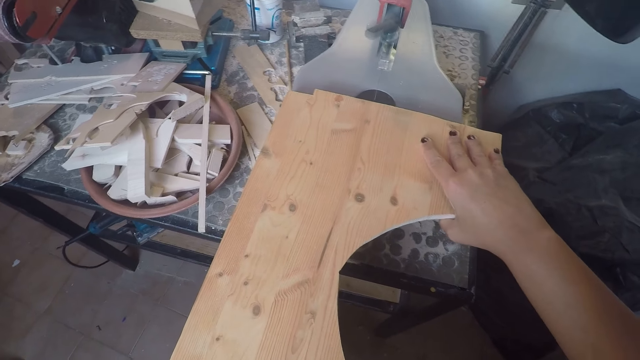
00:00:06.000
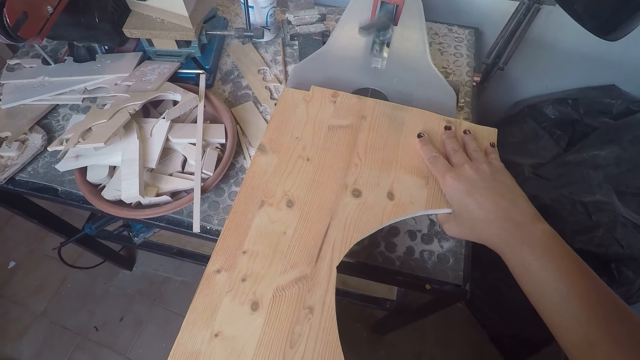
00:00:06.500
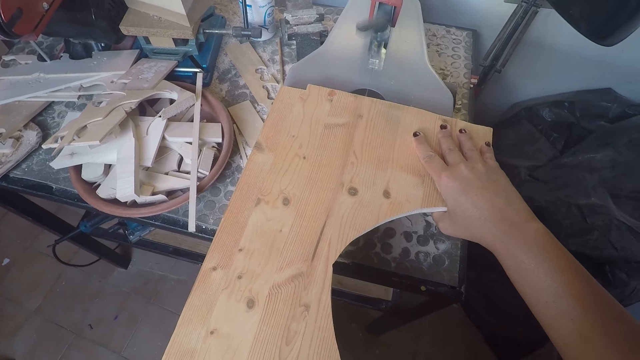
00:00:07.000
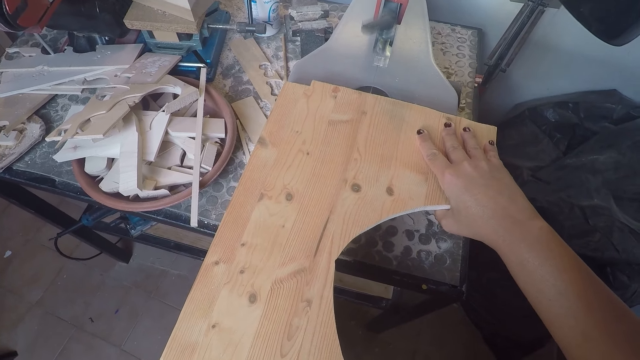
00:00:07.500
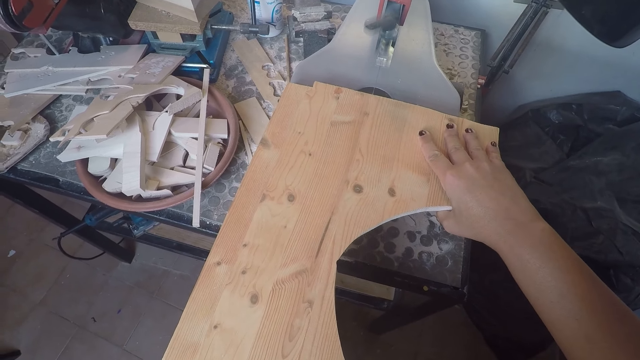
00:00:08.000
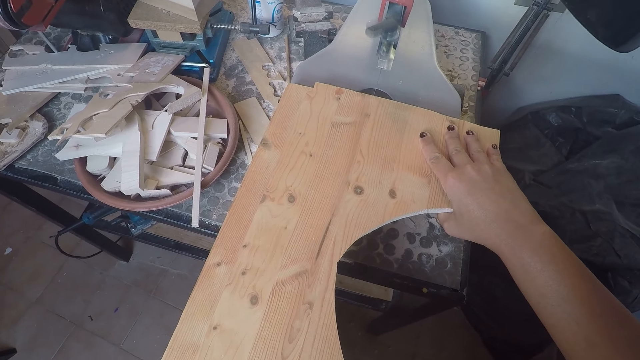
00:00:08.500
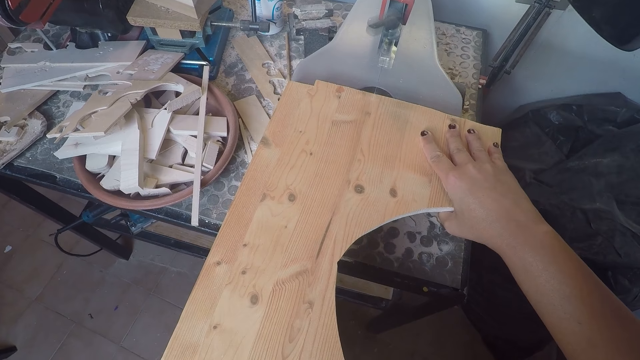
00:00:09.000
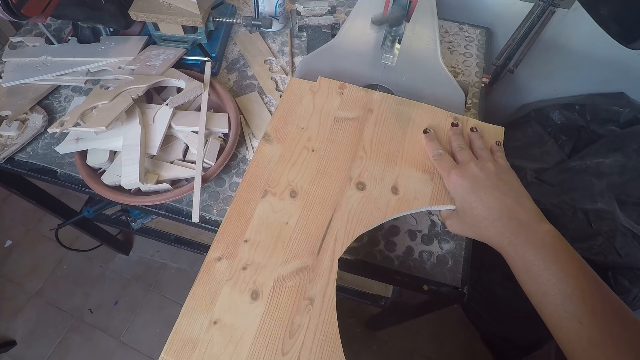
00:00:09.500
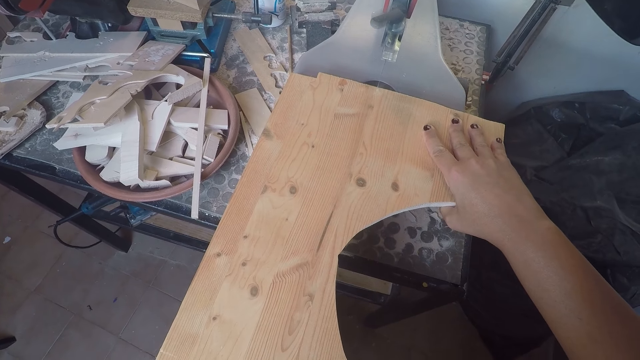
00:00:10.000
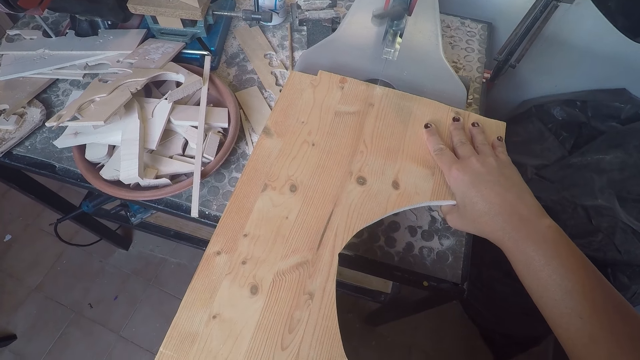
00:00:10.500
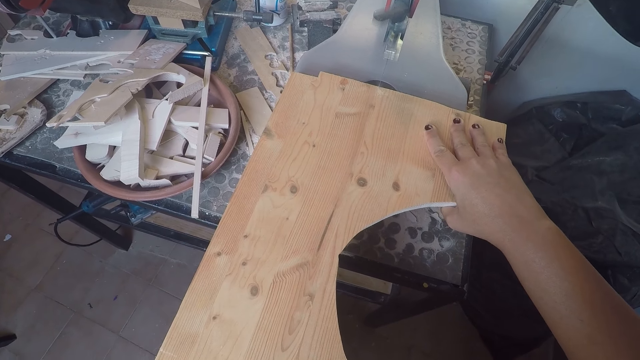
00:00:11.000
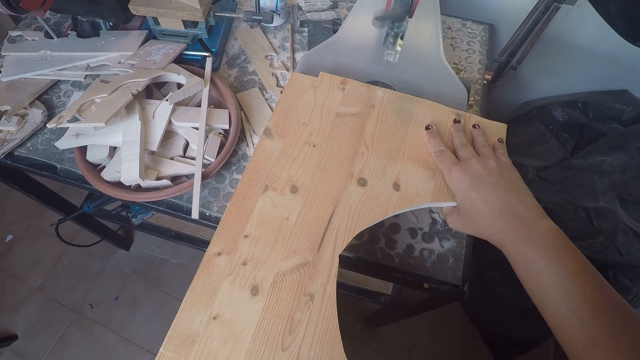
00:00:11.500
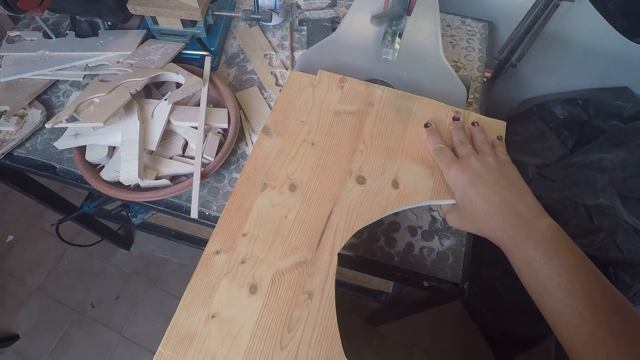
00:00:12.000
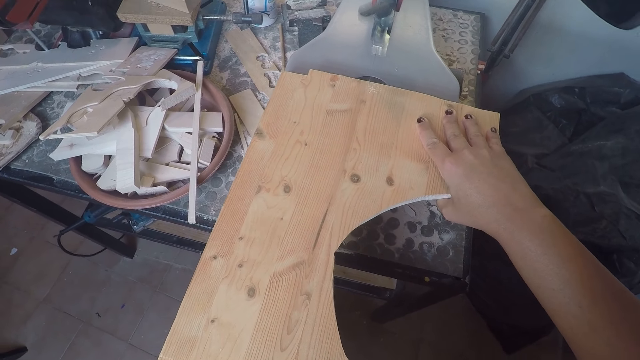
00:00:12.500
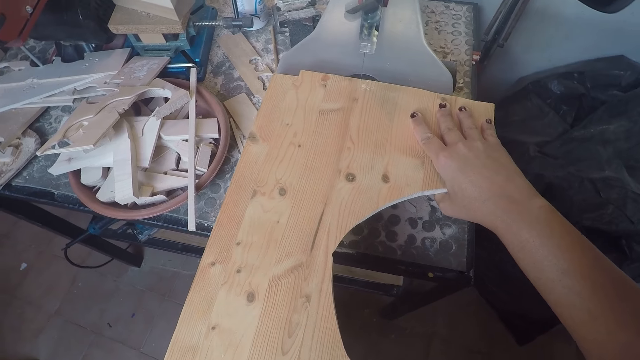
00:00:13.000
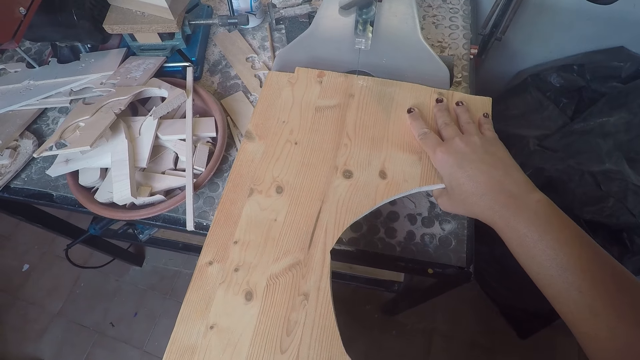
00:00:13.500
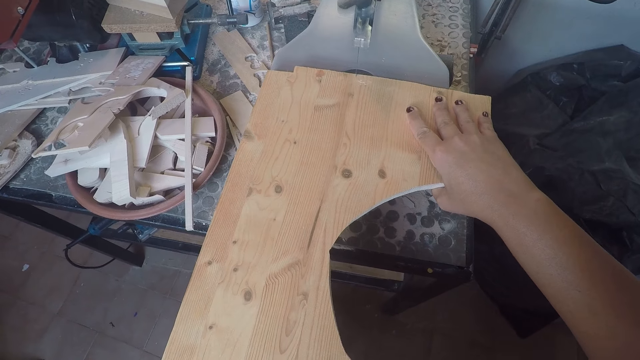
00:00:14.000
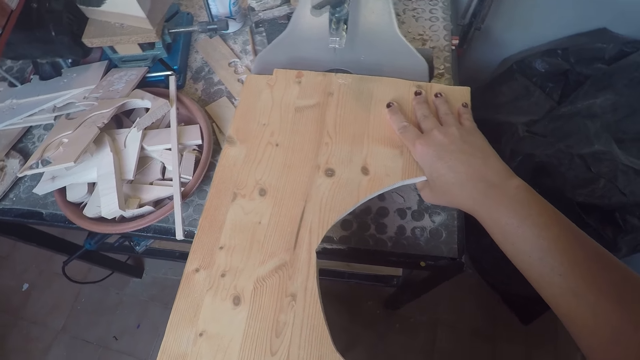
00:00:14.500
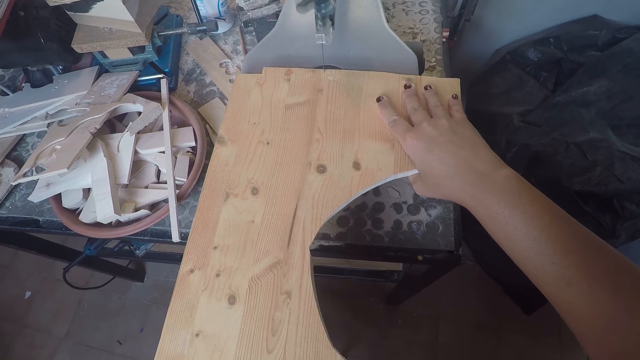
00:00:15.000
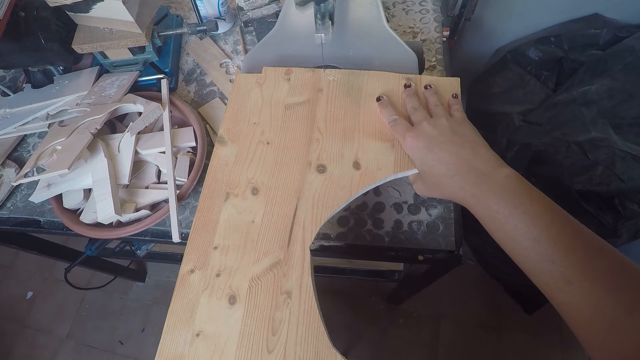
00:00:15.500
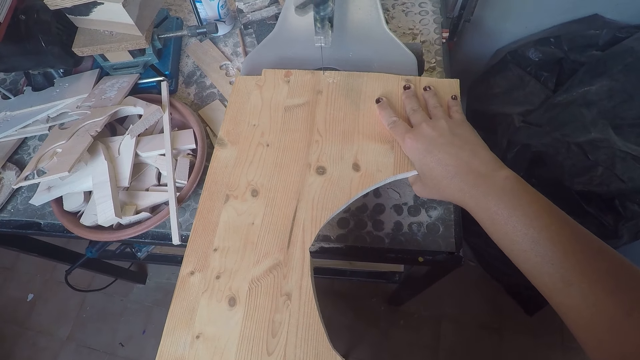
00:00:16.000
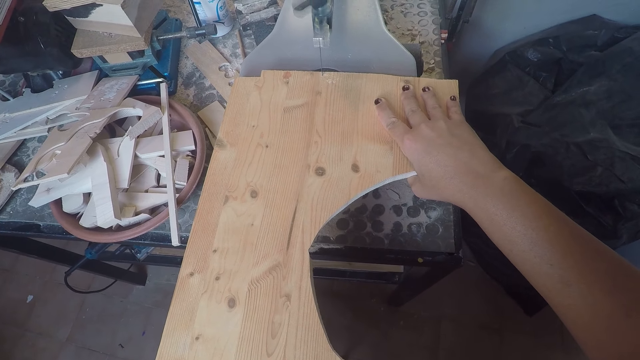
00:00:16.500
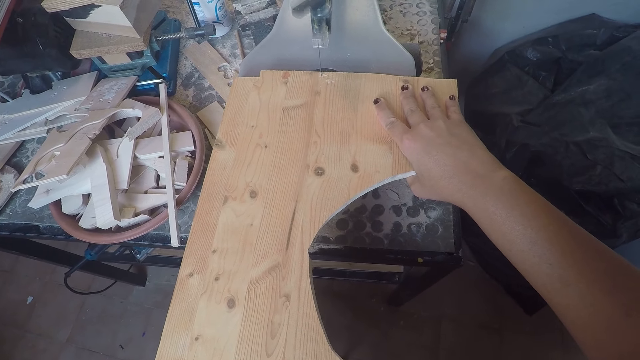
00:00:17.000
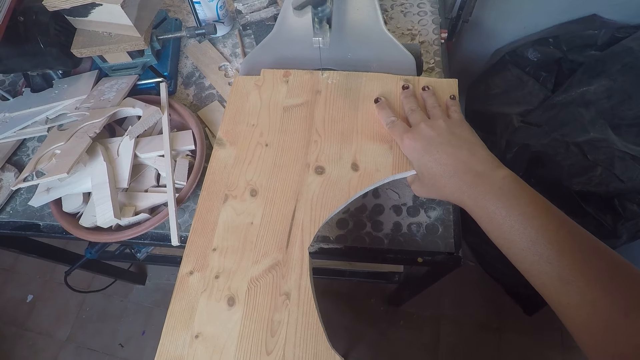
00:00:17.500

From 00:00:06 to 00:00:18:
The camera wearer cuts the wood plank with the band saw or jigsaw machine.

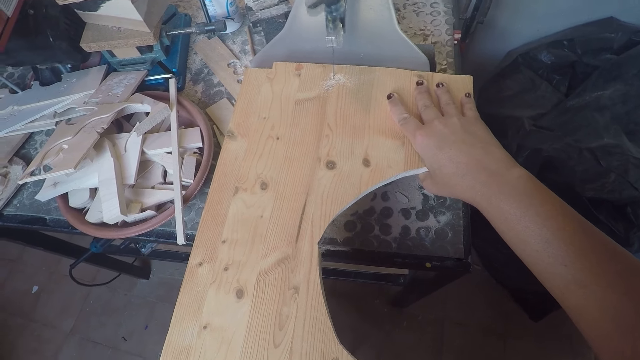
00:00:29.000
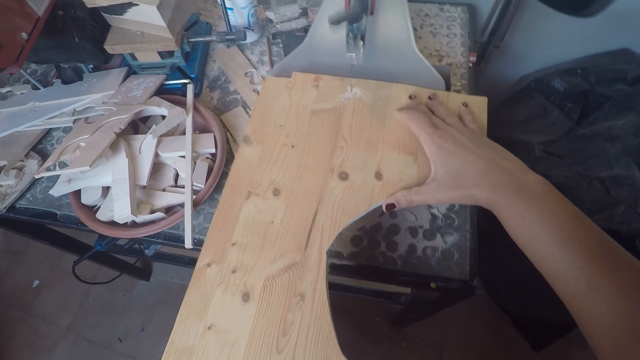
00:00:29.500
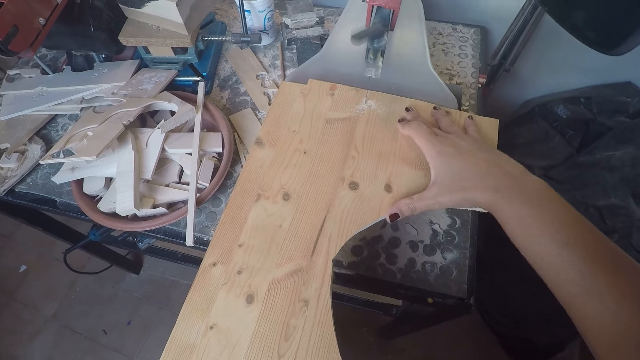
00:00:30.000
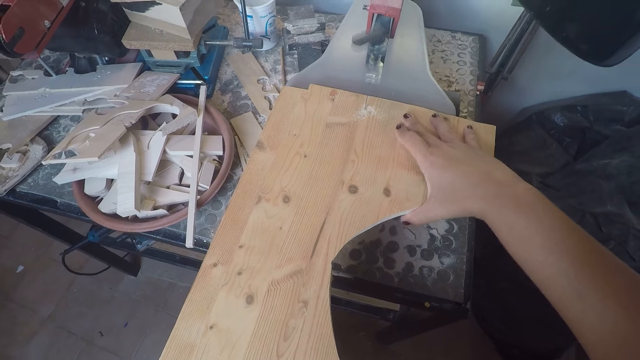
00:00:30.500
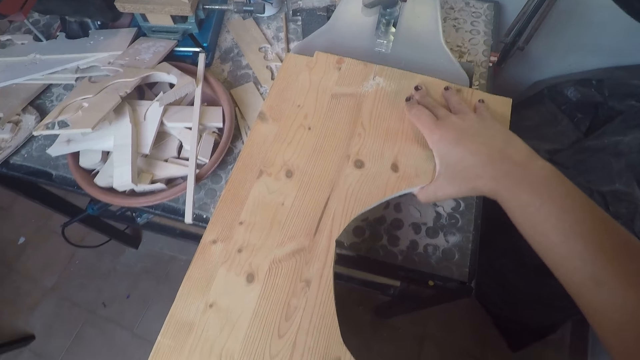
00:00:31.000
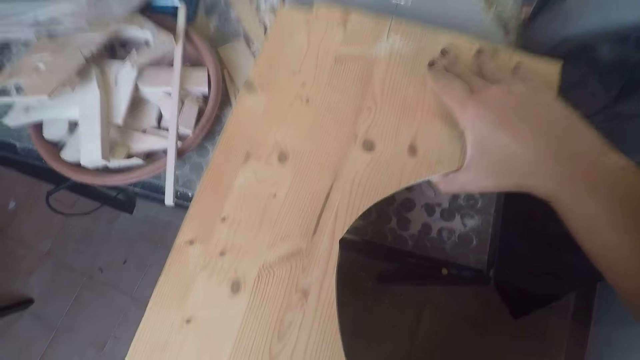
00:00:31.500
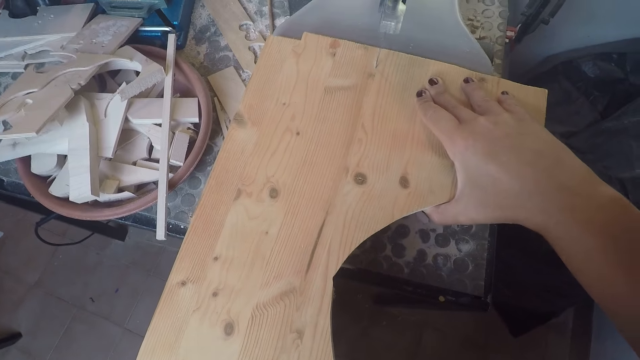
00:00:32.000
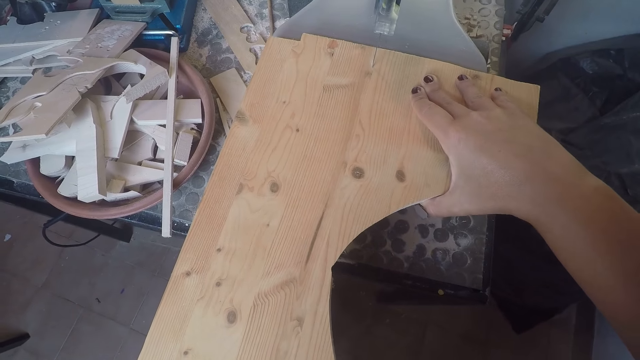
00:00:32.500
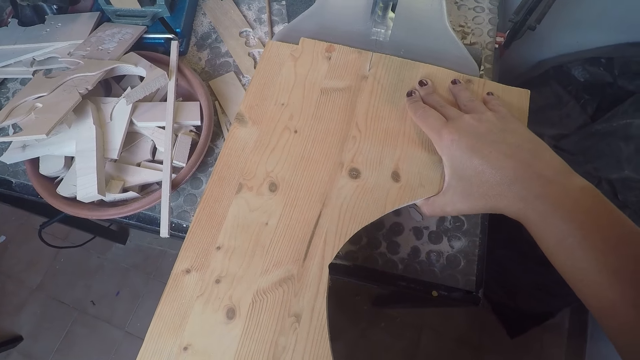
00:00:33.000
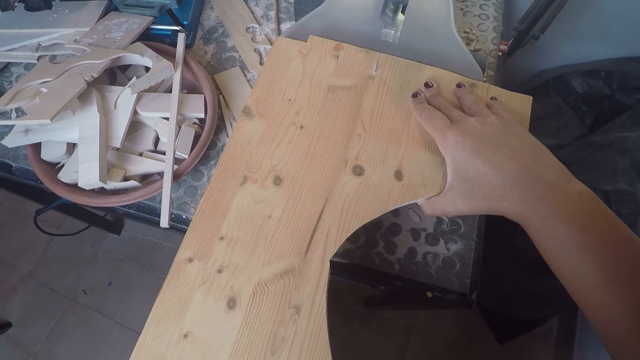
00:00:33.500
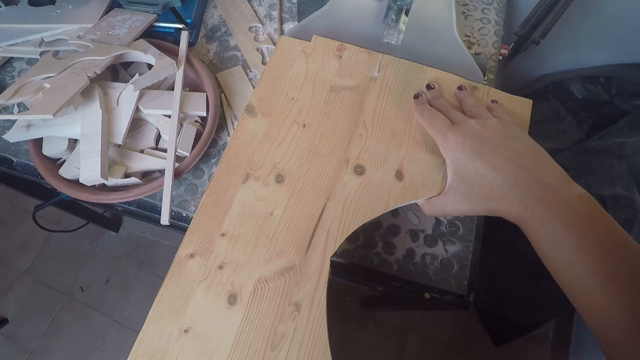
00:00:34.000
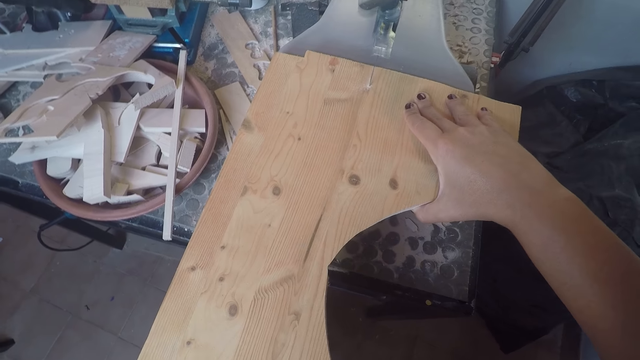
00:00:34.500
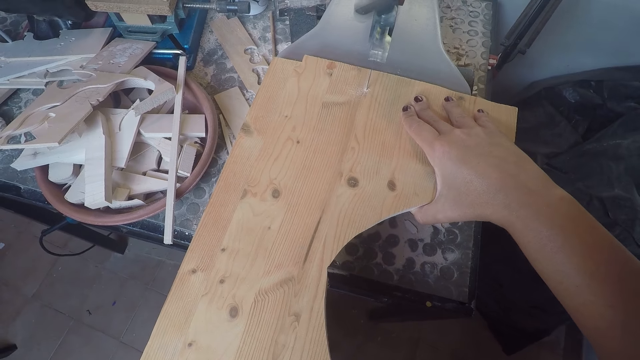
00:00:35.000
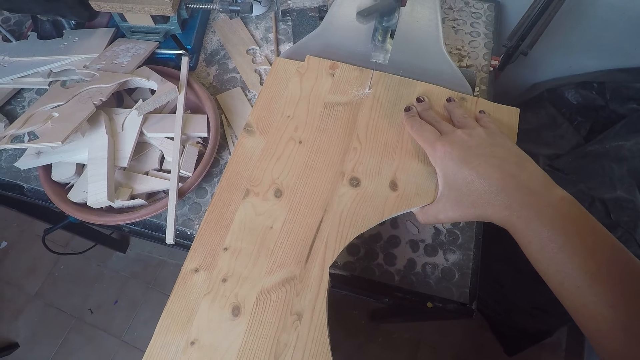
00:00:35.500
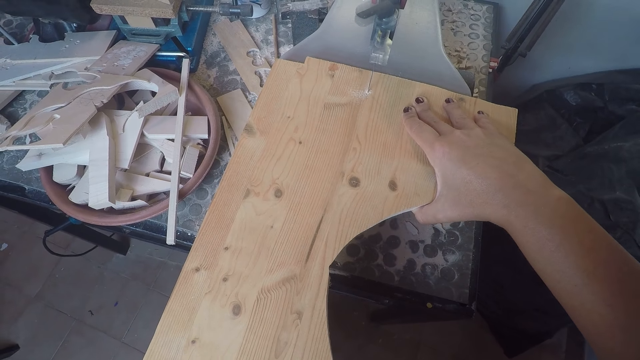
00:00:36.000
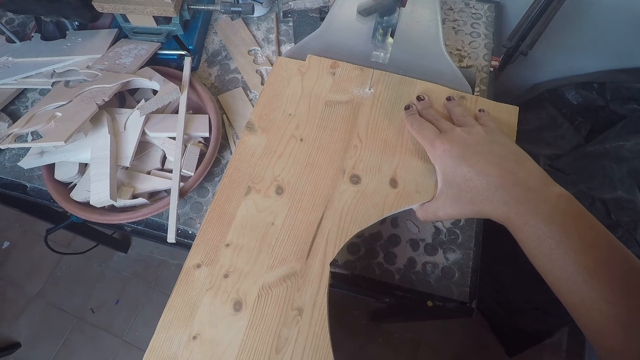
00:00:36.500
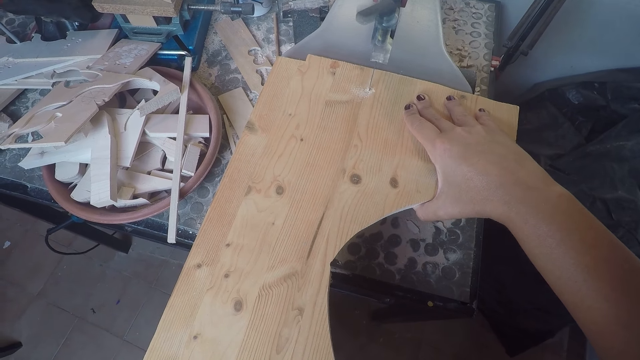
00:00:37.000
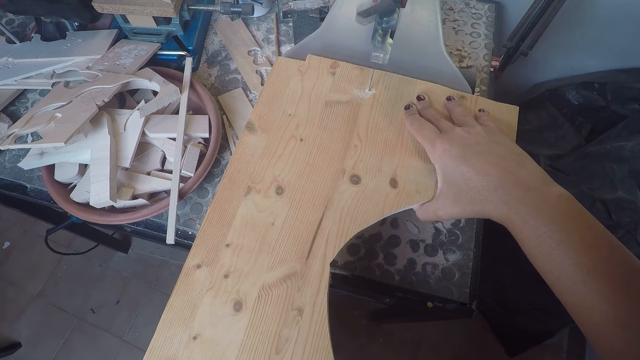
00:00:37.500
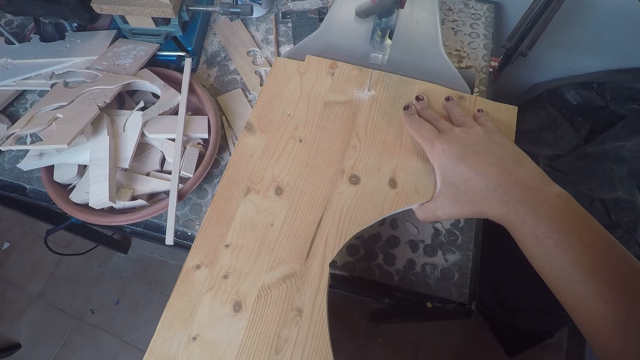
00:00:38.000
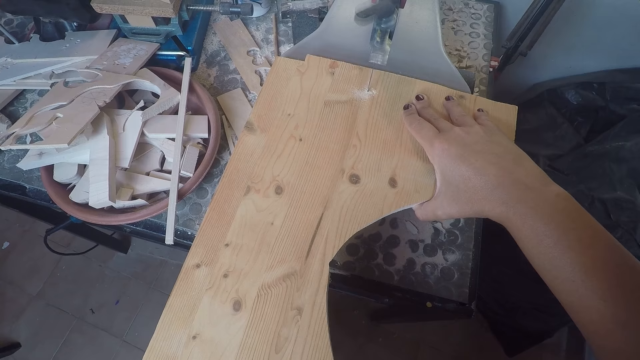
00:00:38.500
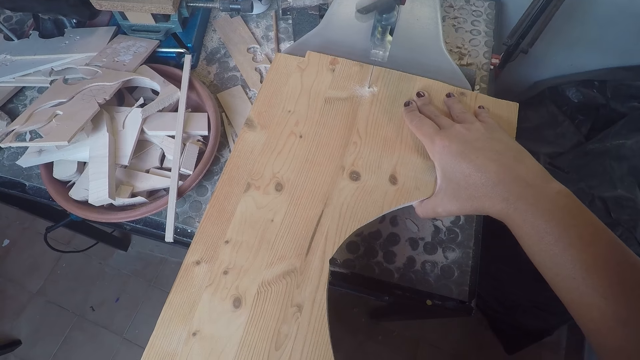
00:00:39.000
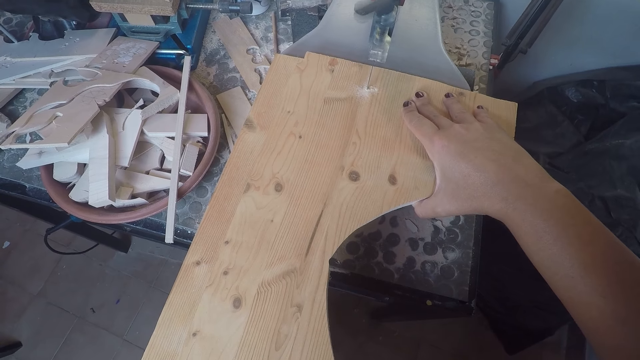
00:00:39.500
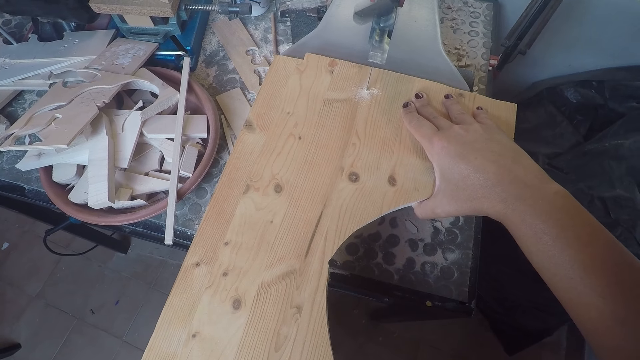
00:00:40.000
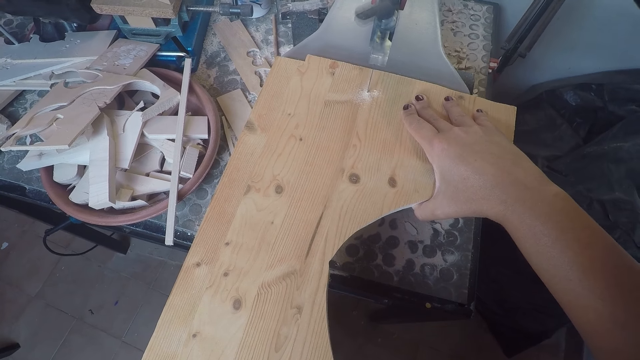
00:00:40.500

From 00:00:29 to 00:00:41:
The camera wearer adjusts her right hand on the wood plank on the band saw table.
